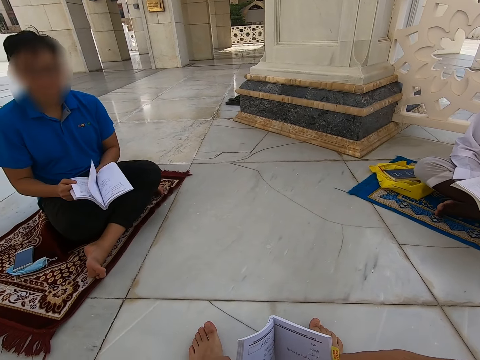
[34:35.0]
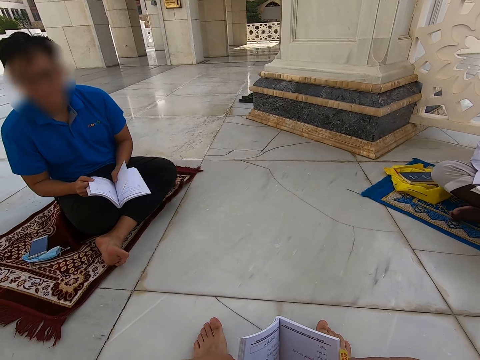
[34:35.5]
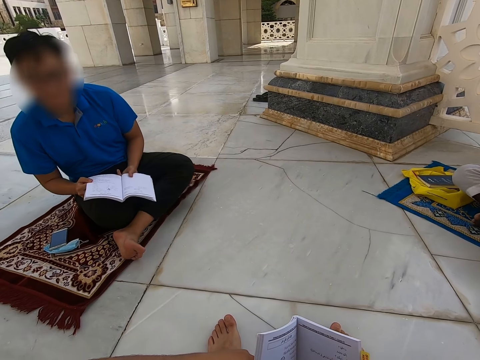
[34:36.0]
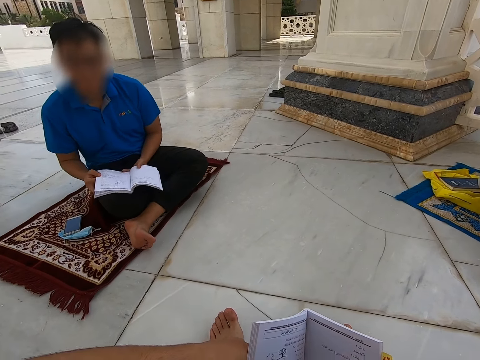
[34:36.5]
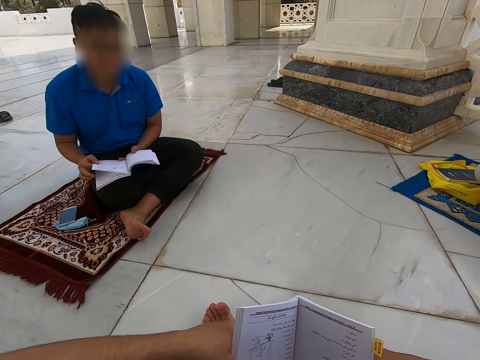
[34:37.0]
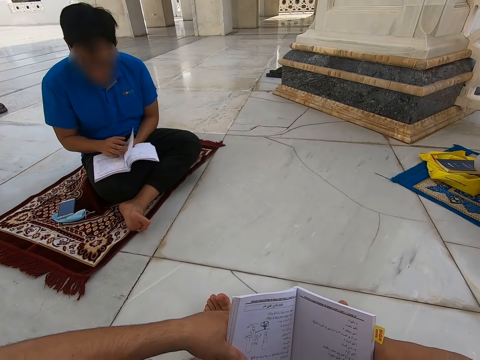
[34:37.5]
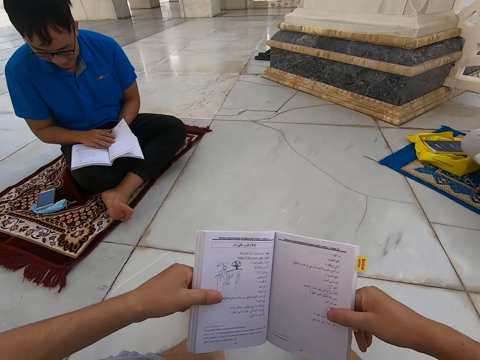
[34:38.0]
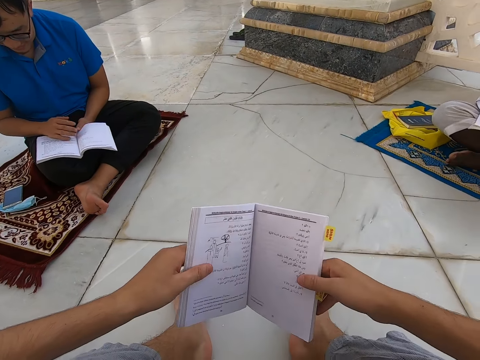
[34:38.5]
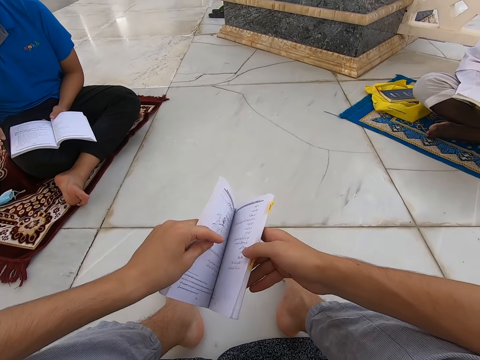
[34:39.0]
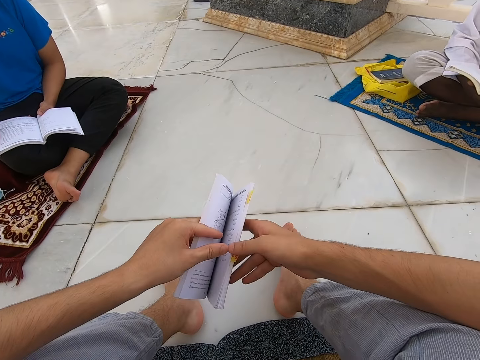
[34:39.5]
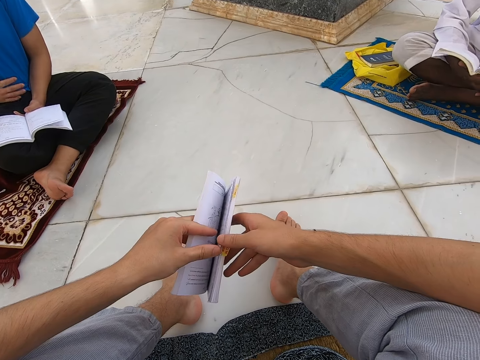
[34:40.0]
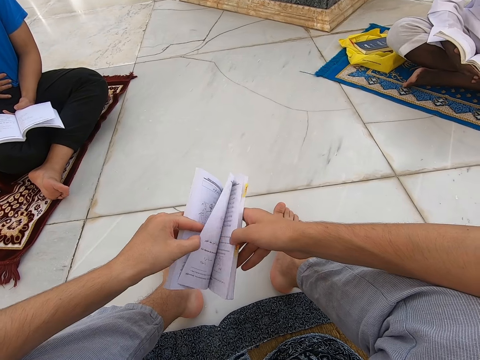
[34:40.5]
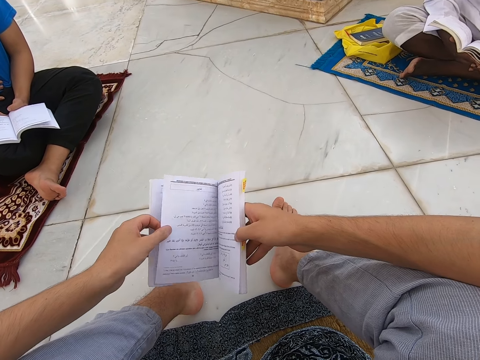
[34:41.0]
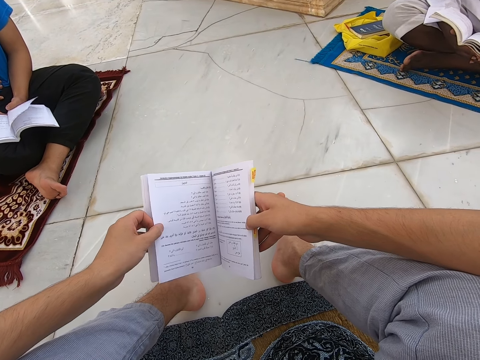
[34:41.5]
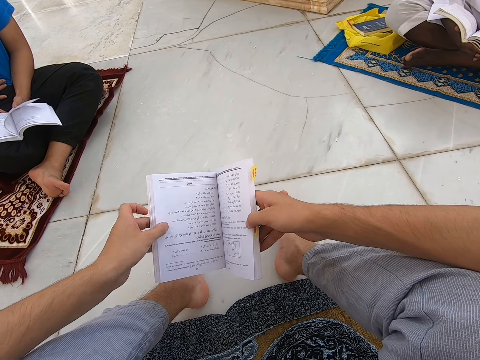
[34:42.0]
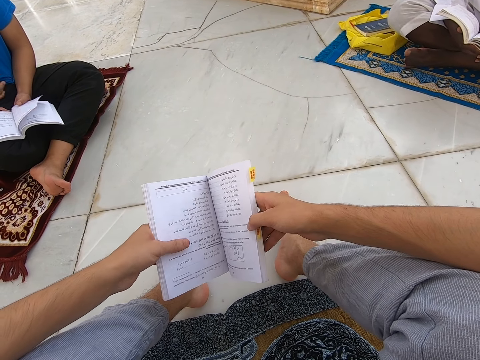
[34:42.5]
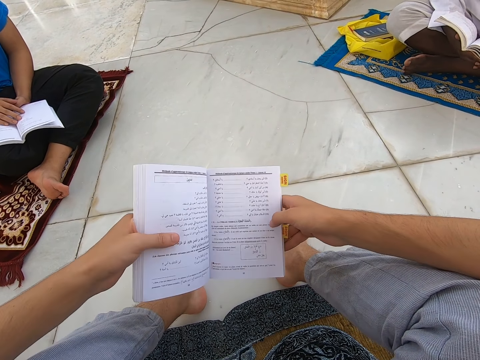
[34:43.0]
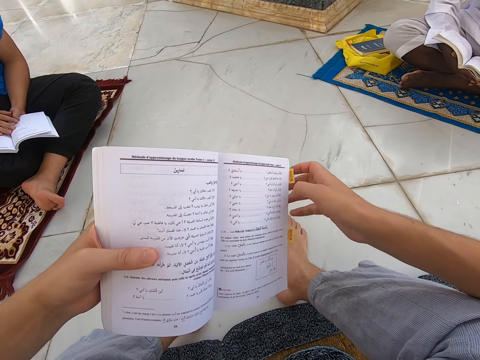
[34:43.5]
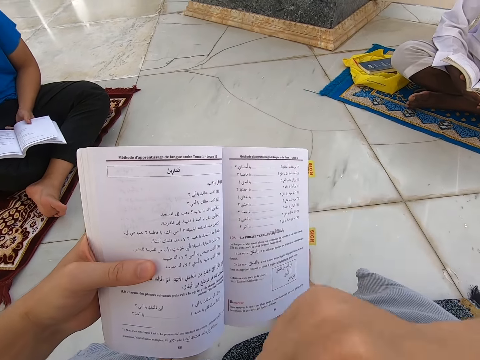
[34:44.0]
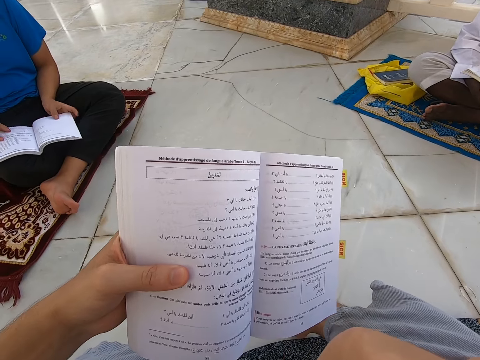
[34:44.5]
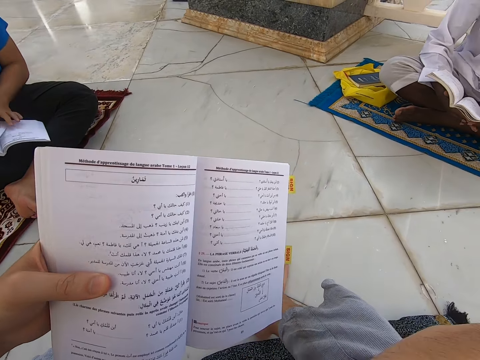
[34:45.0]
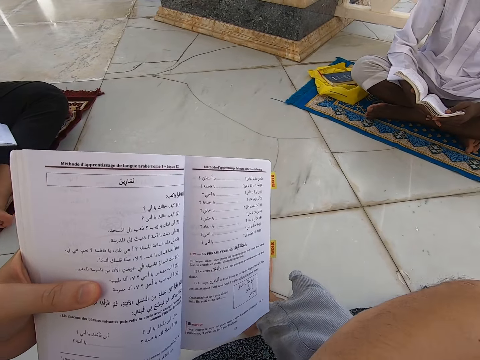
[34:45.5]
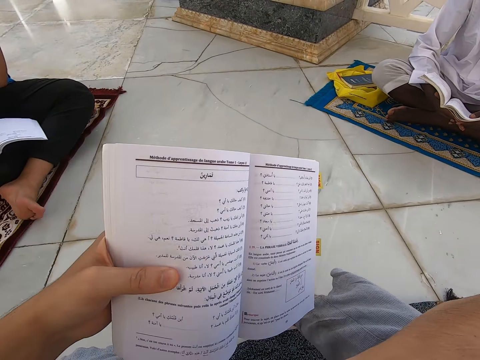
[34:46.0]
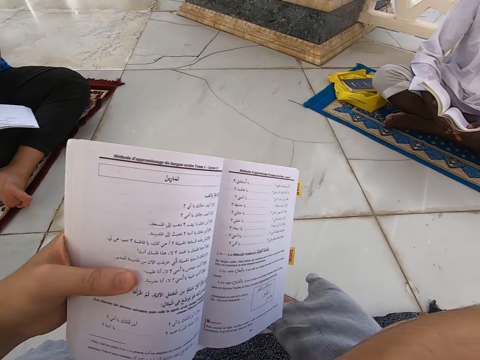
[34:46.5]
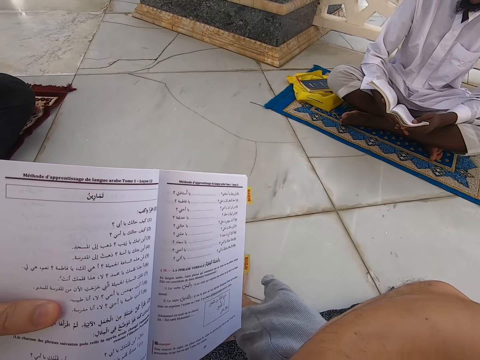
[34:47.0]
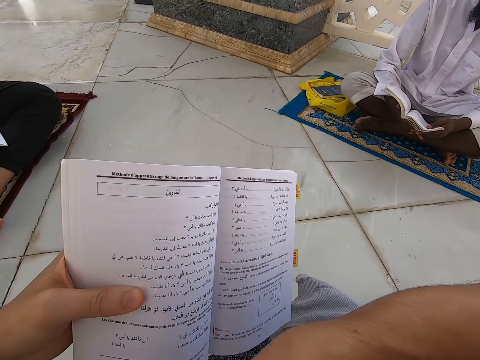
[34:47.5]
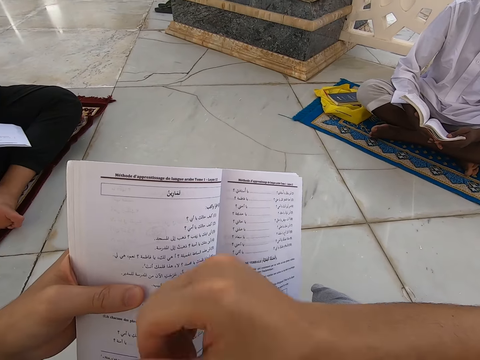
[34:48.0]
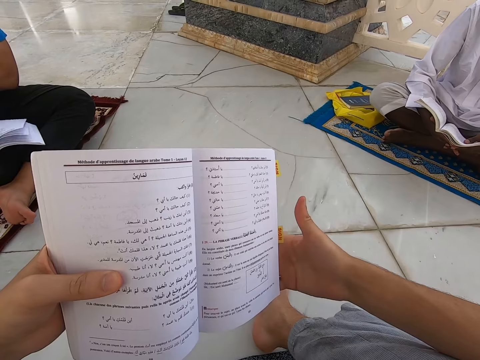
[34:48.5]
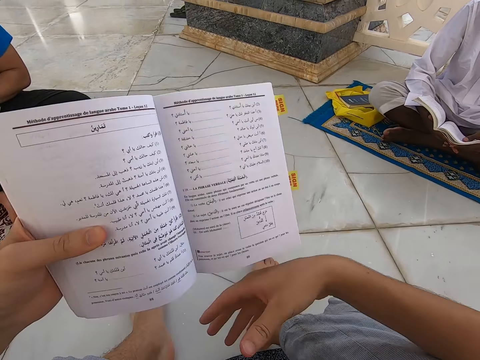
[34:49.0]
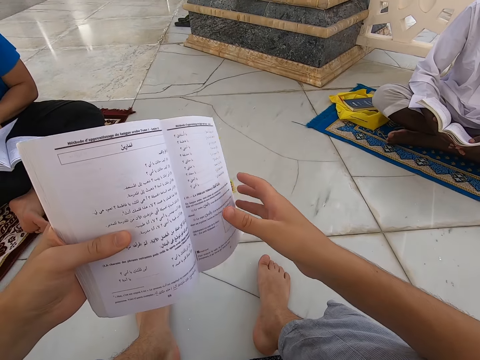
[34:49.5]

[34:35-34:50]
A man peruses a book. The camera wearer peruses a book. They read the book.

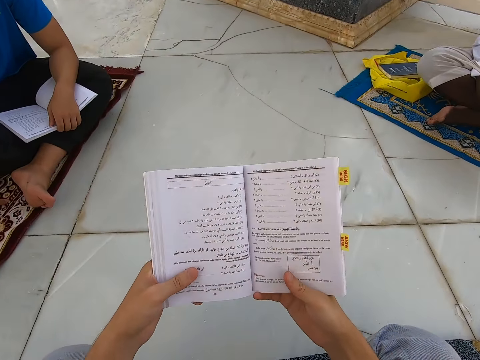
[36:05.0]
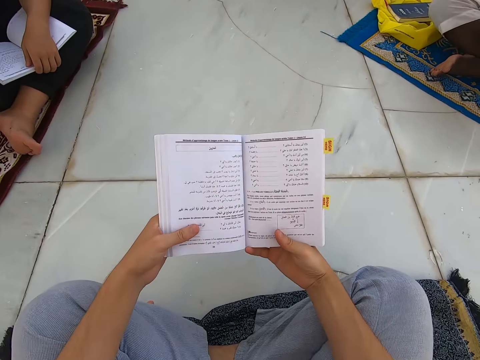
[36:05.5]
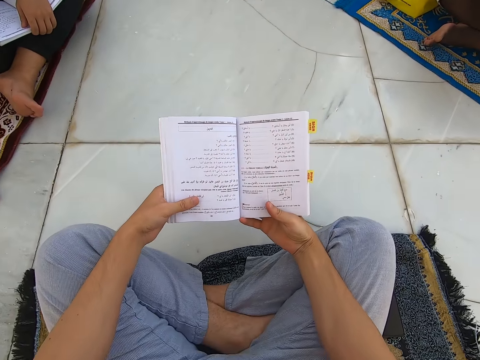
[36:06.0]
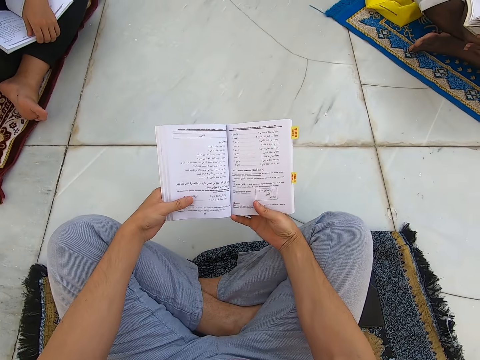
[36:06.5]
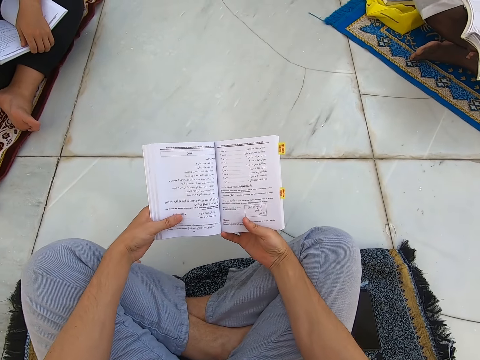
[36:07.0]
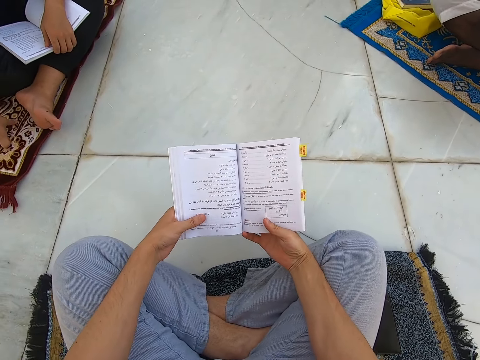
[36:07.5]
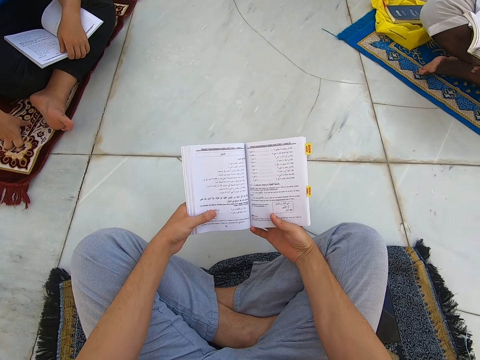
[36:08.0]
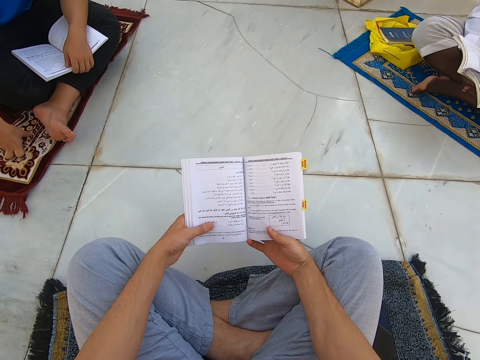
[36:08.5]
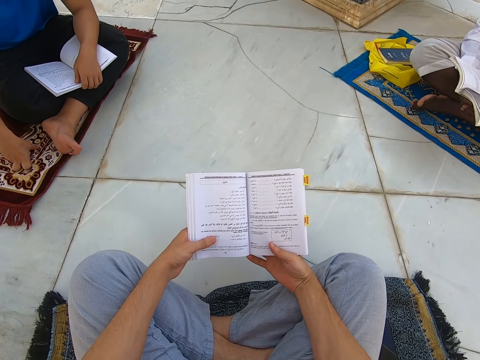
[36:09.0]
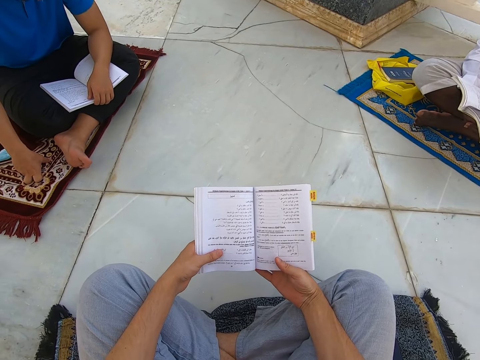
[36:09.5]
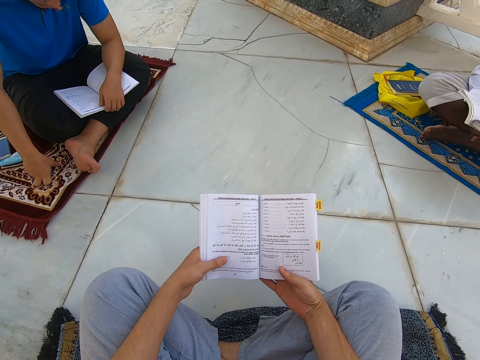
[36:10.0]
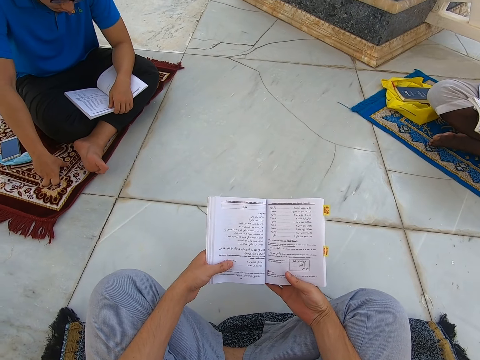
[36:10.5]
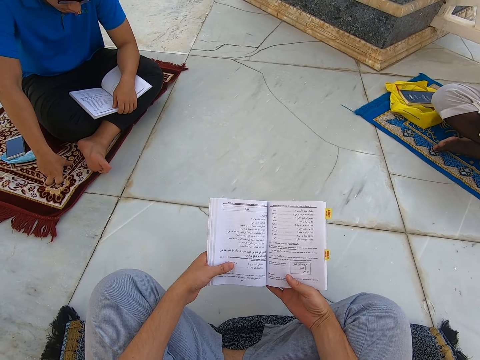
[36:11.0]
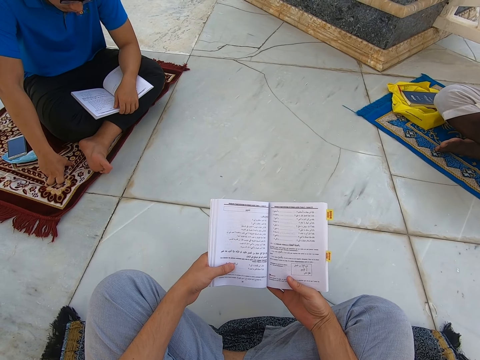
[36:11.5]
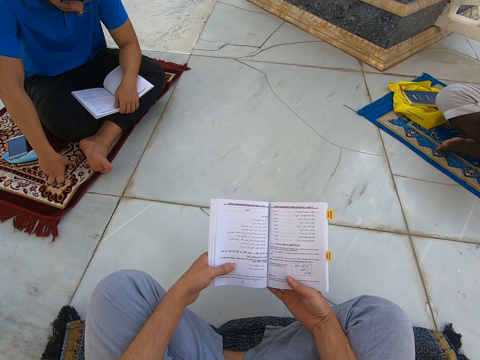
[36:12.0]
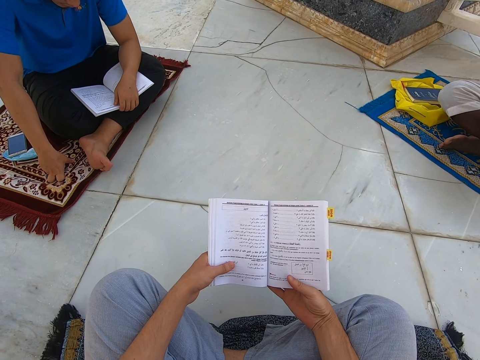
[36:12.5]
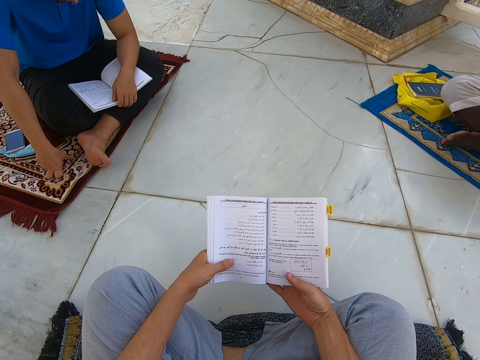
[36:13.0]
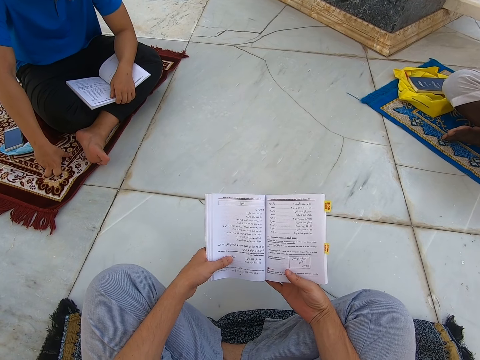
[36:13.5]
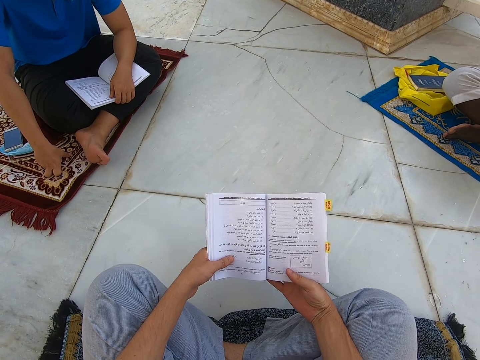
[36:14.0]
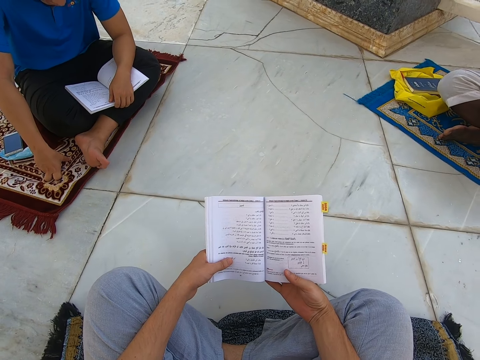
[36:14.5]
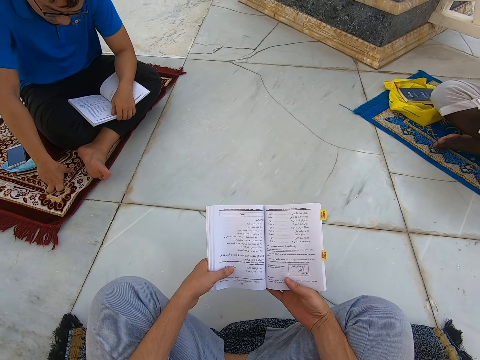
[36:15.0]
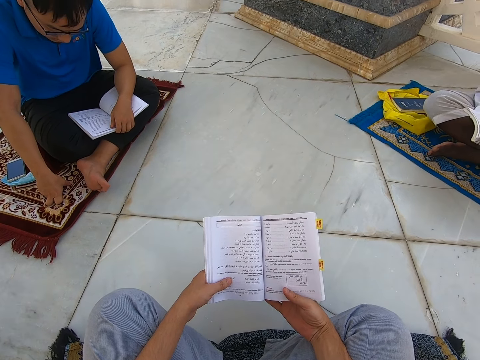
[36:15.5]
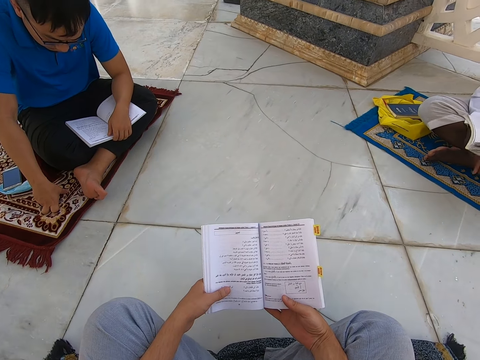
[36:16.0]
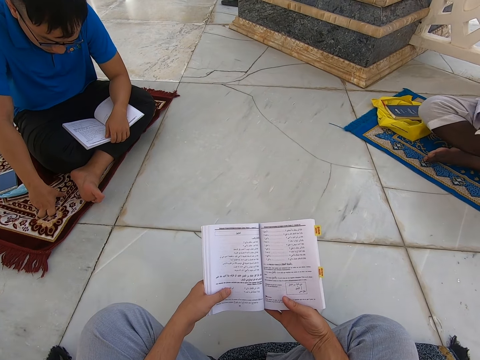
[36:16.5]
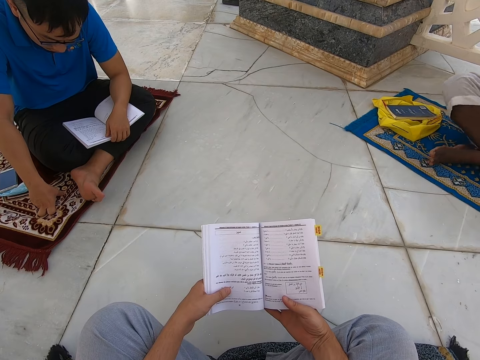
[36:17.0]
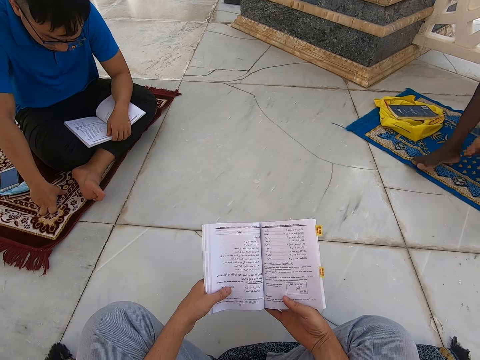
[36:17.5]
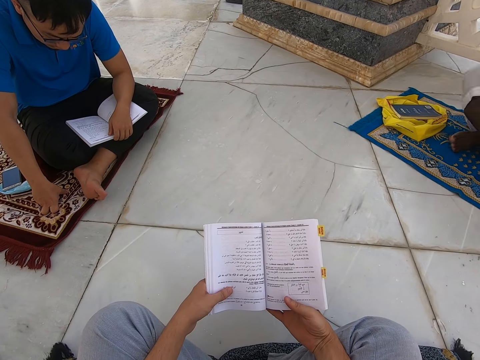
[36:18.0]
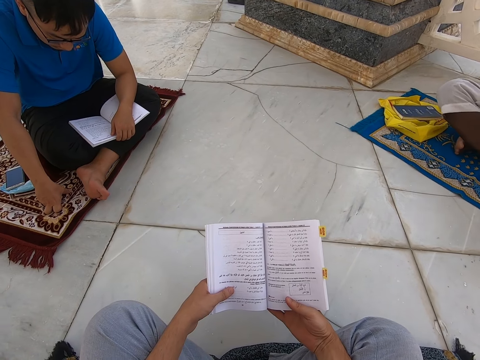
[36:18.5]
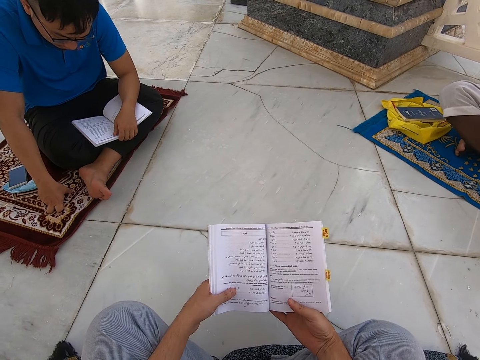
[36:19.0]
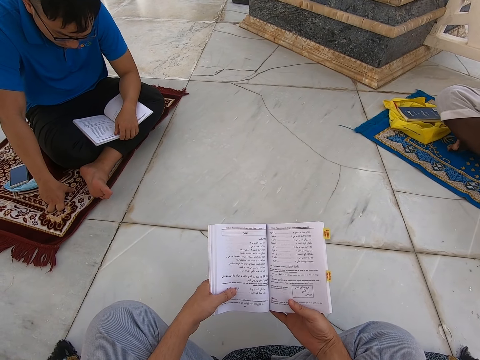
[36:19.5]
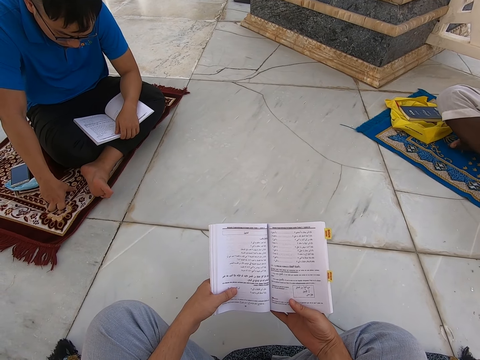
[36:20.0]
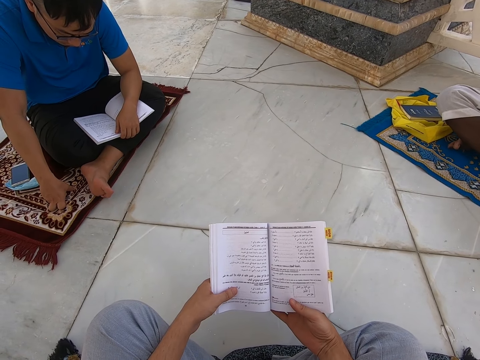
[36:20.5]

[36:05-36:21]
The camera wearer reads a book. A person touches the book.
